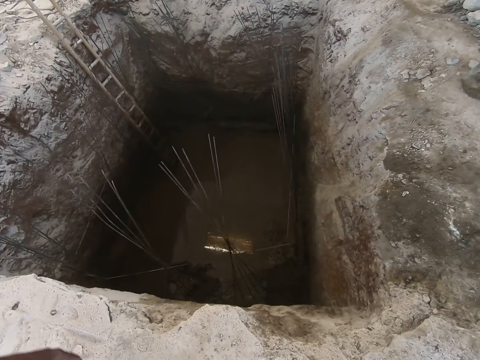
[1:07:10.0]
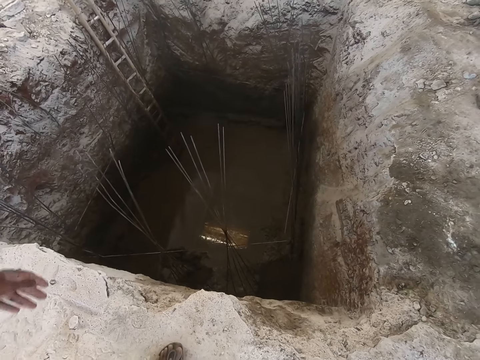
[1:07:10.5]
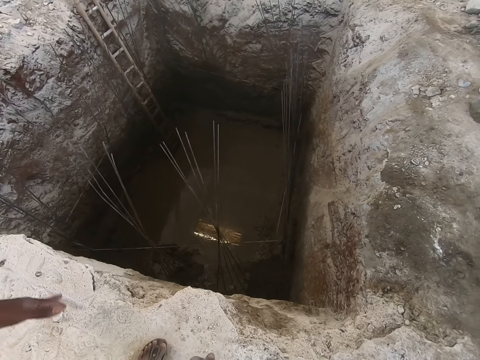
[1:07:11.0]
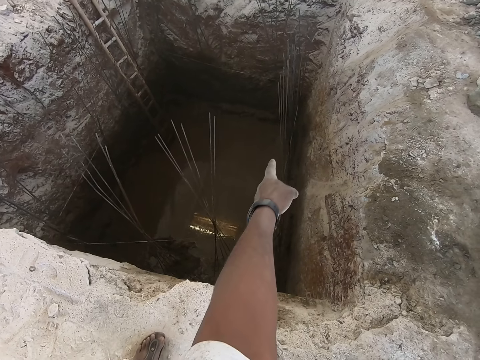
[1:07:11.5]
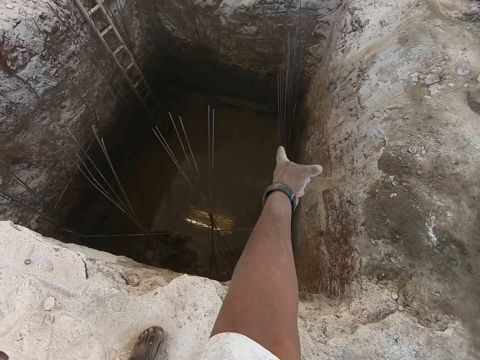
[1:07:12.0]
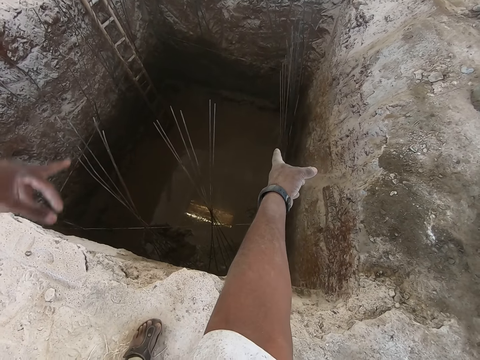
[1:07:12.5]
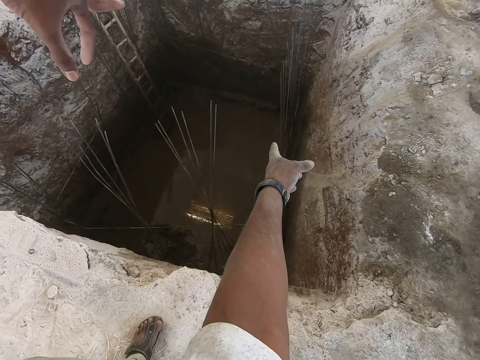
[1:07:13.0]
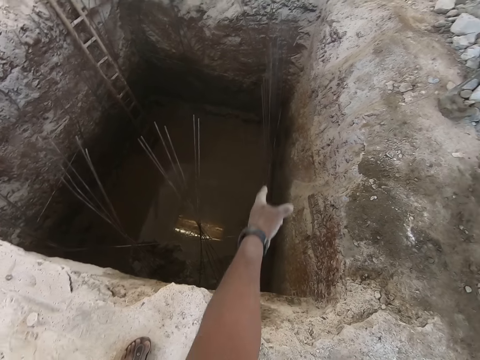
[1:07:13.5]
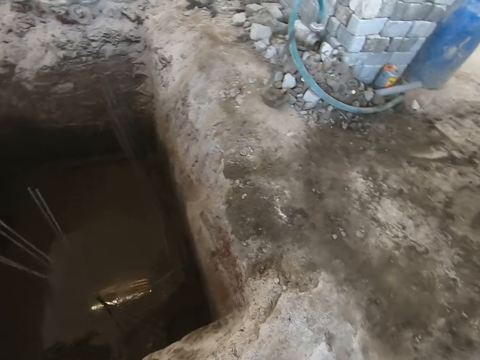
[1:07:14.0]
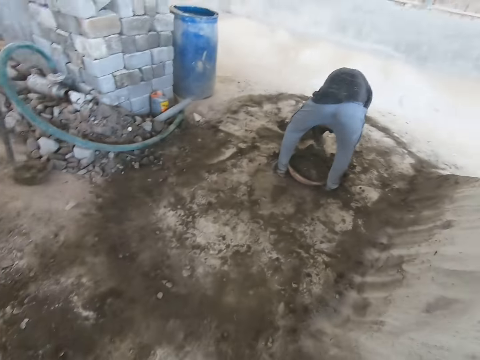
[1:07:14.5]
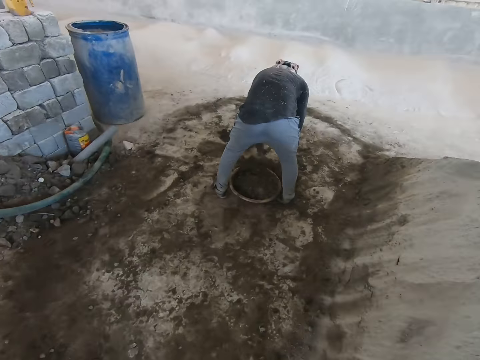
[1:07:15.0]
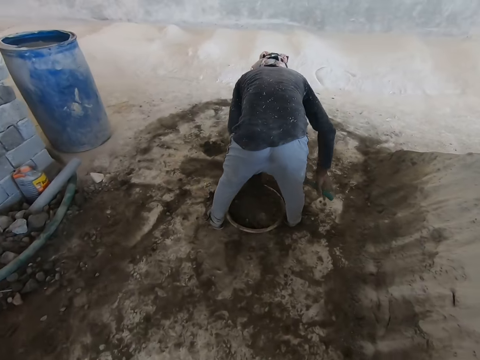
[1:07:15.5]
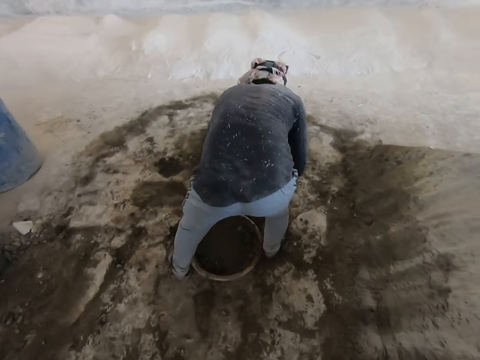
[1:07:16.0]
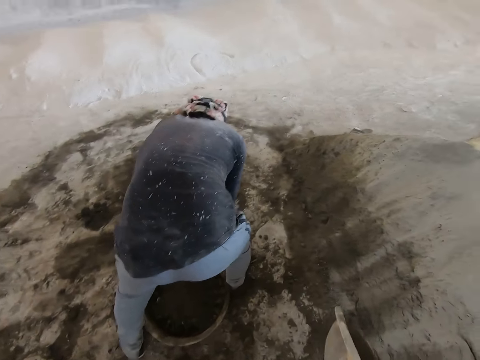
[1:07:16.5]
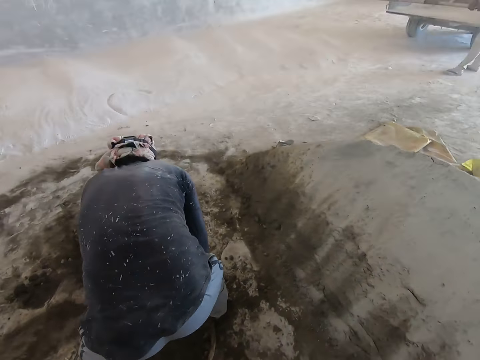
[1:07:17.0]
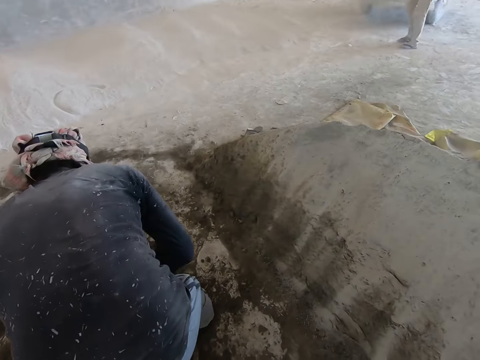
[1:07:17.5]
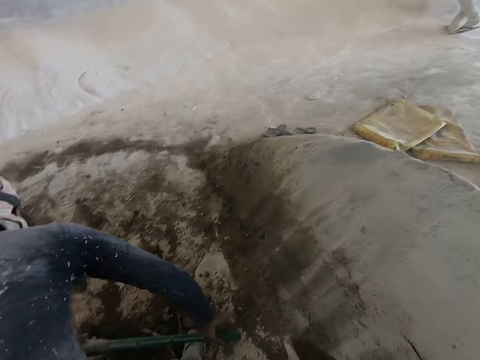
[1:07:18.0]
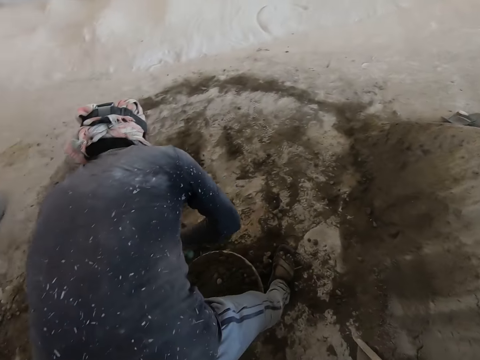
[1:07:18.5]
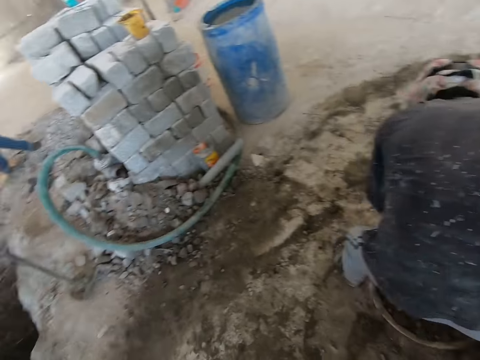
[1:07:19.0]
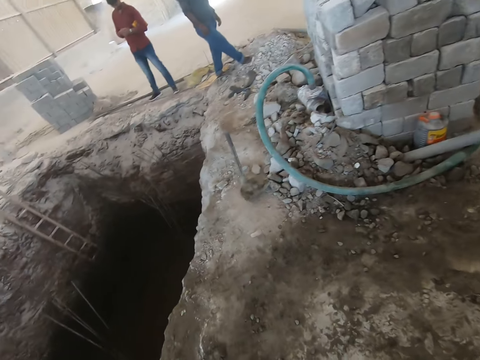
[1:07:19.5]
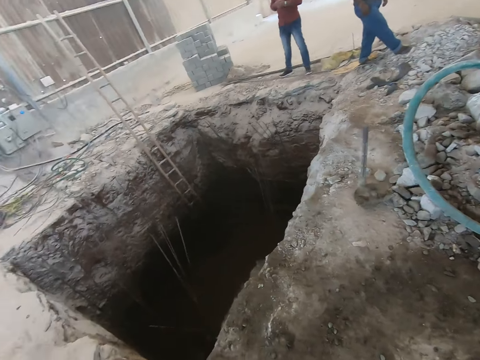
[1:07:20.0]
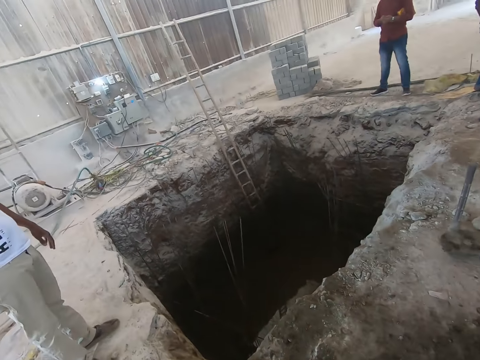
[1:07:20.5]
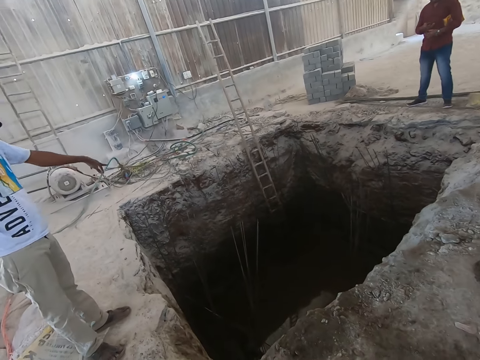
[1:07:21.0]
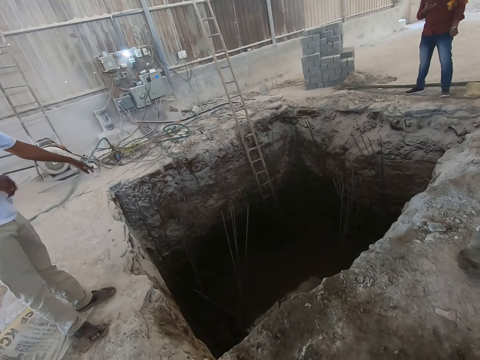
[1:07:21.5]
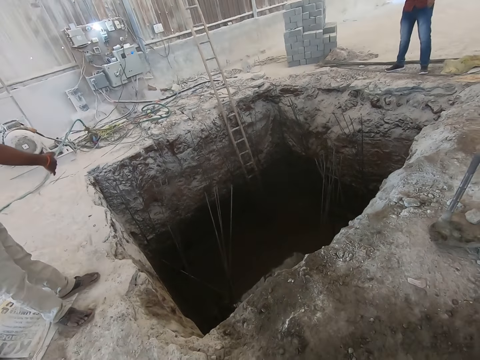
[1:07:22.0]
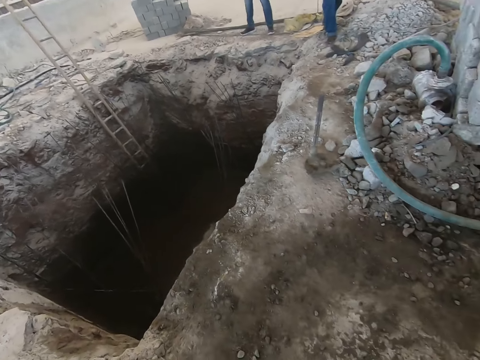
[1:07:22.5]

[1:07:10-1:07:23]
The camera wearer points at the hole in the ground with his left hand. A man points at the hole in the ground with his left hand. Another man scoops the sand into the plastic container on the floor with the hoe in both hands. The camera wearer walks toward the sand. He discusses with a person.

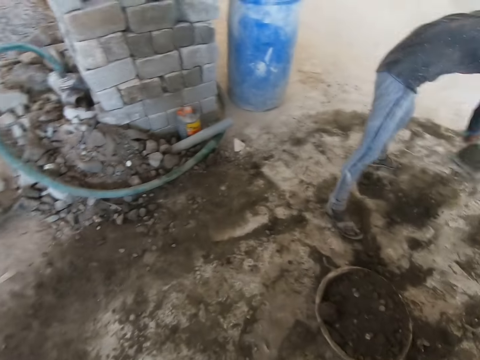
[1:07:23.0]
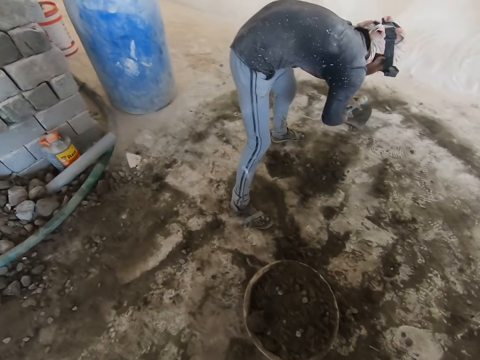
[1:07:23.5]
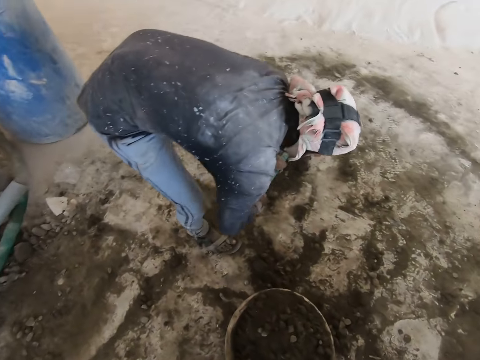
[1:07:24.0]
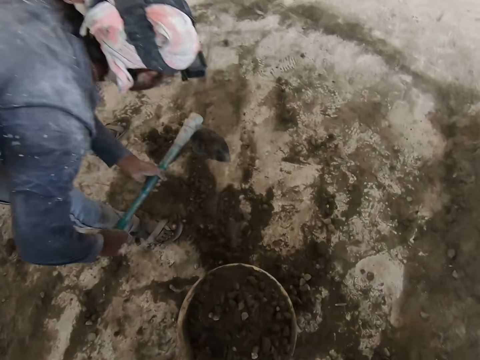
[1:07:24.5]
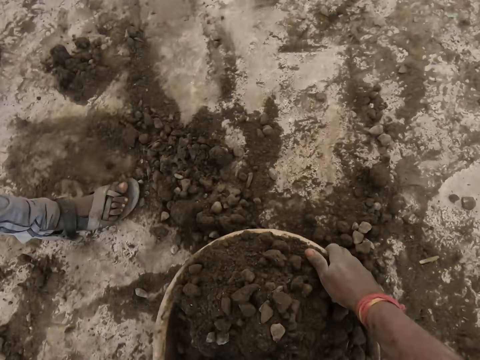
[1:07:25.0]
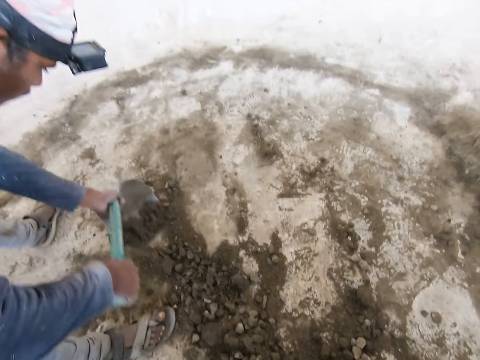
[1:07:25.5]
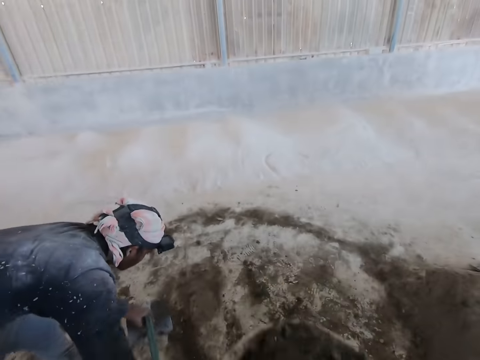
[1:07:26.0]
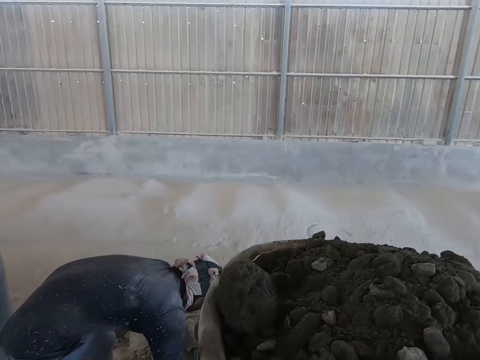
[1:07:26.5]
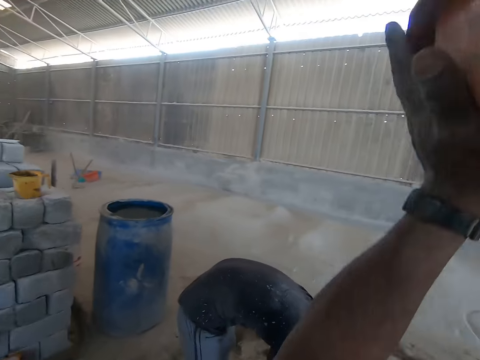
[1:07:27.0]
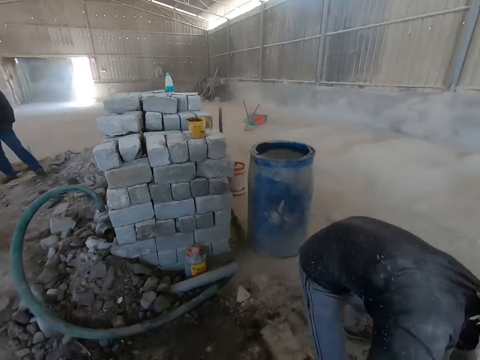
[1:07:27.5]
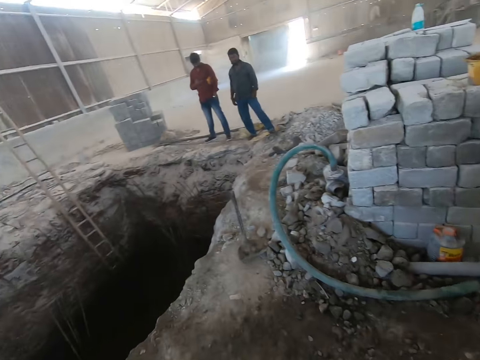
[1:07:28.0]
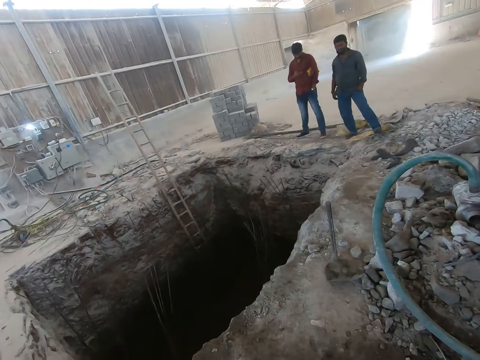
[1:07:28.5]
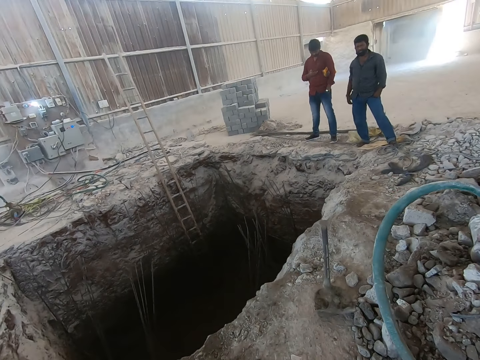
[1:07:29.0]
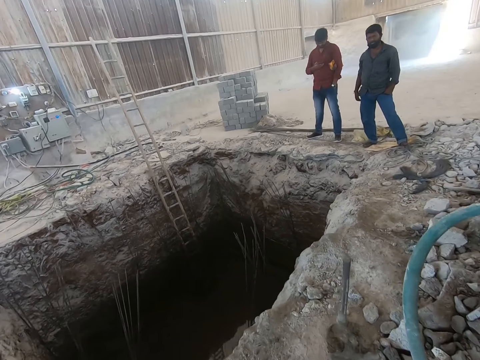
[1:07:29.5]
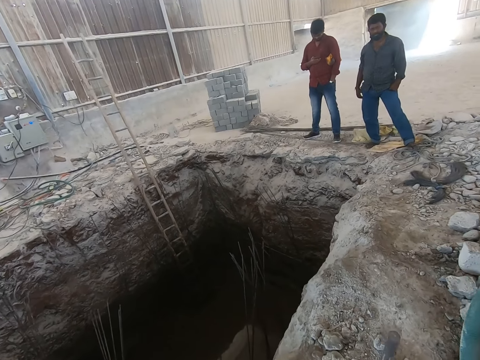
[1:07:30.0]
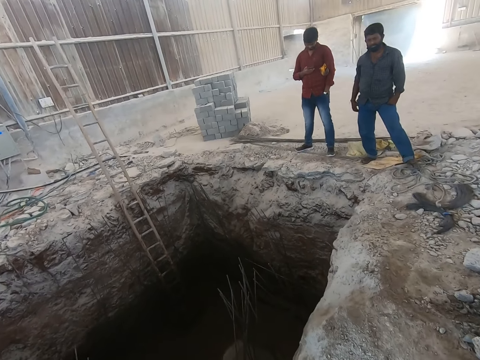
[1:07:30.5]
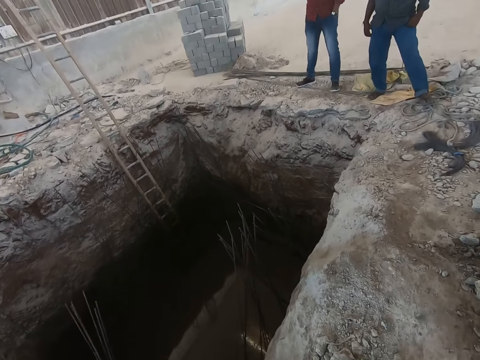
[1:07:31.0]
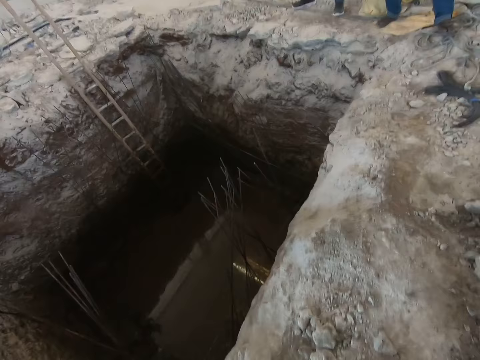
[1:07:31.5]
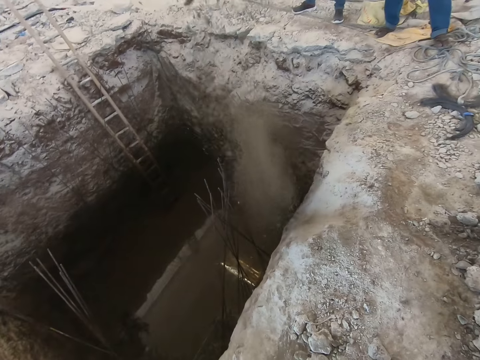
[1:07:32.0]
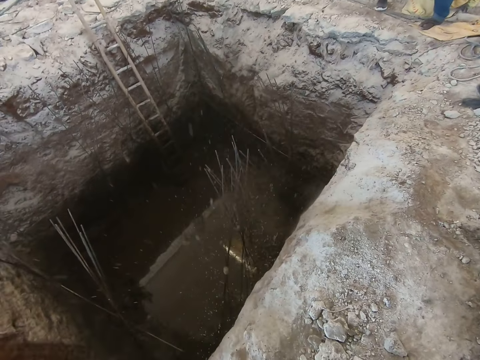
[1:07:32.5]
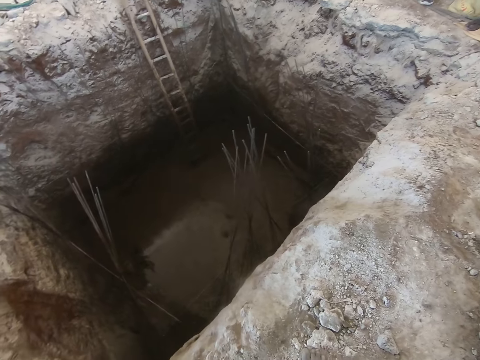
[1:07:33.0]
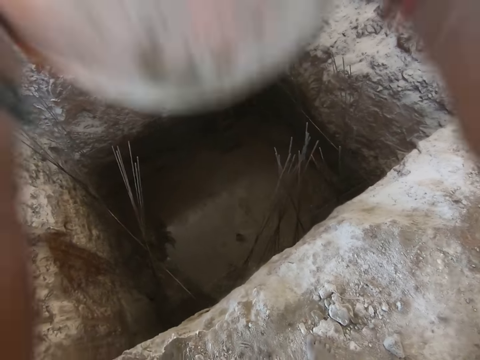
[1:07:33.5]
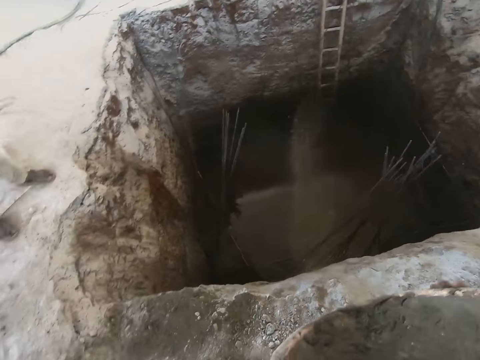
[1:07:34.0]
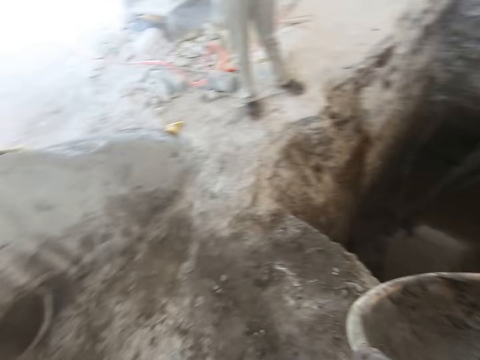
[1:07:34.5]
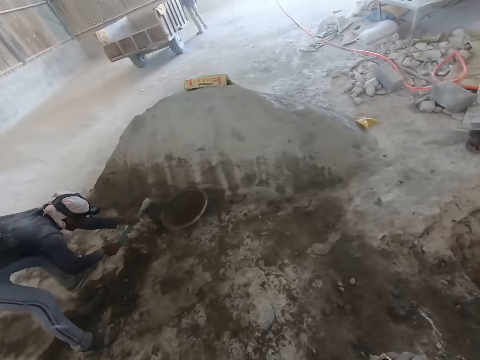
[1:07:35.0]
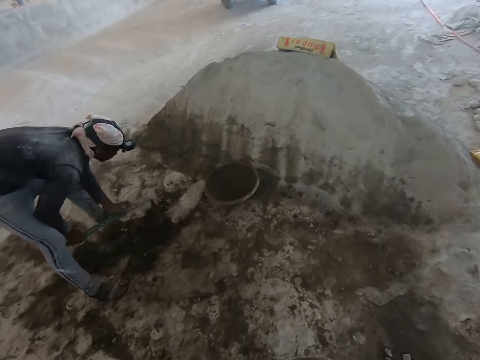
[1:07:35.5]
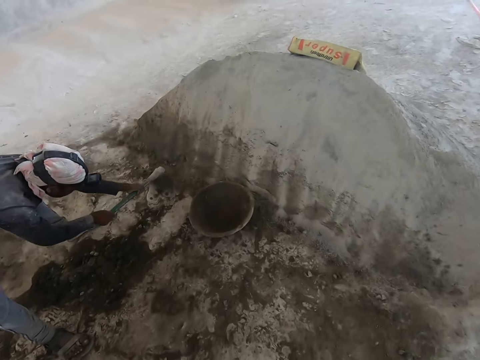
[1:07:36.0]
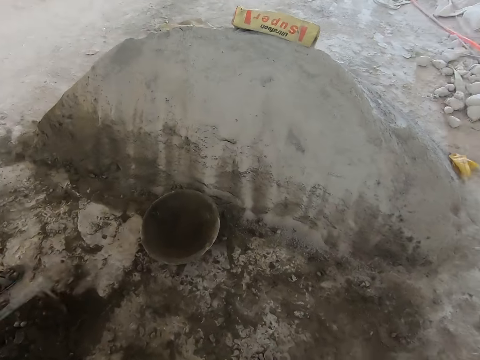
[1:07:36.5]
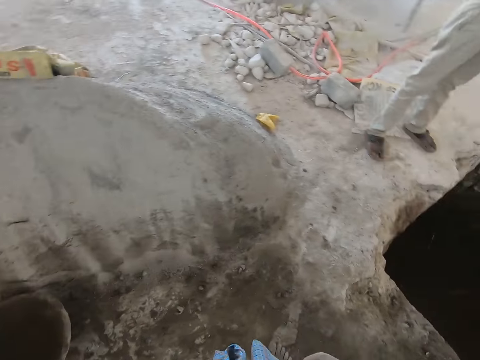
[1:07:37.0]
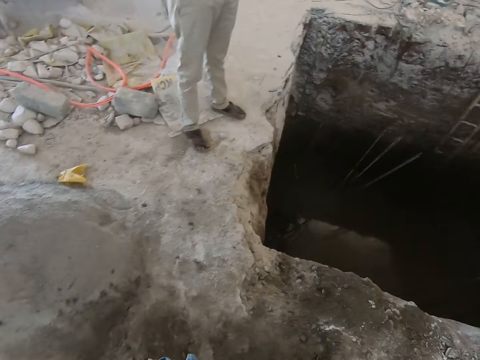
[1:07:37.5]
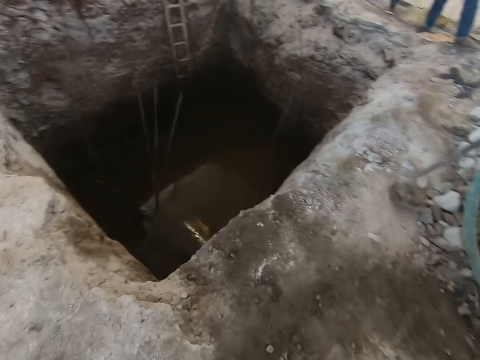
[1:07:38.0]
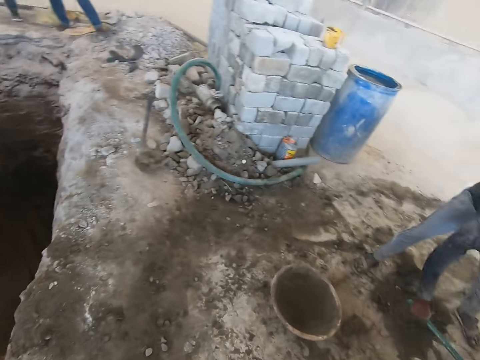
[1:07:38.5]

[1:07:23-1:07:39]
The man scoops the sand on the floor with the hoe in both hands. The camera wearer picks the plastic container on the floor with both hands. He places the plastic bowl on his head with both hands. He walks toward the pit. He pours sand into the hole in the ground from the plastic bowl in both hands. He walks around.
